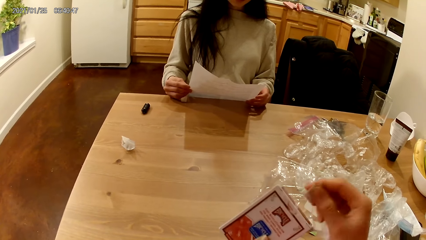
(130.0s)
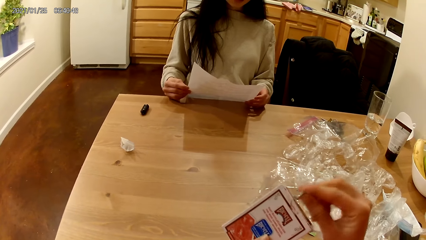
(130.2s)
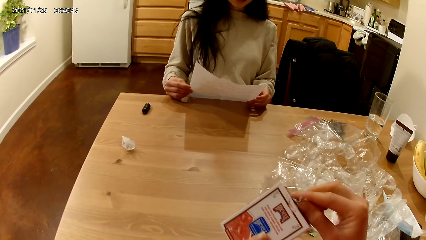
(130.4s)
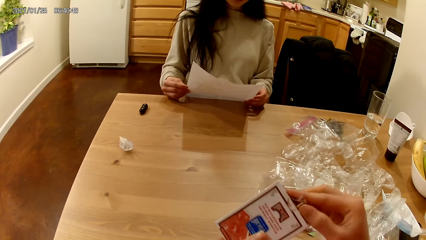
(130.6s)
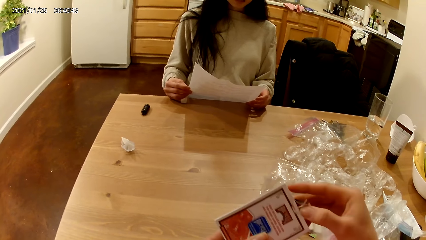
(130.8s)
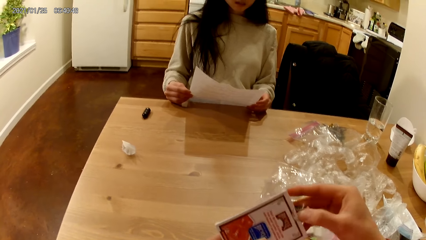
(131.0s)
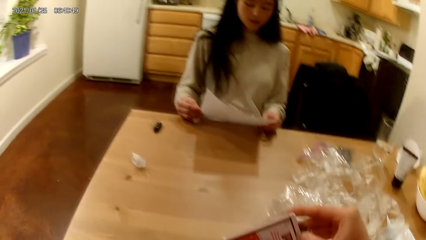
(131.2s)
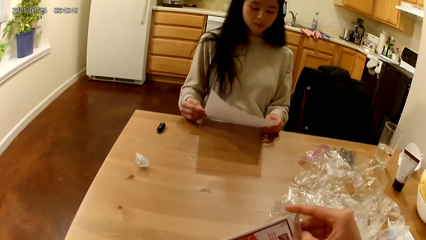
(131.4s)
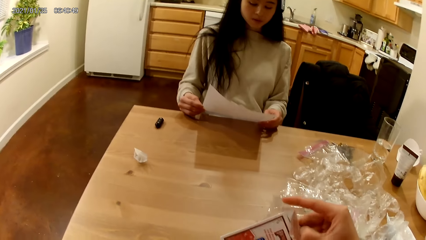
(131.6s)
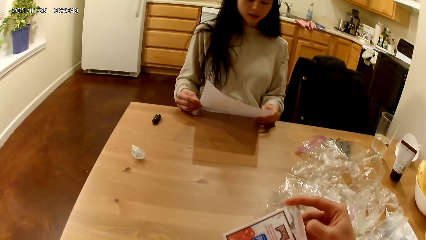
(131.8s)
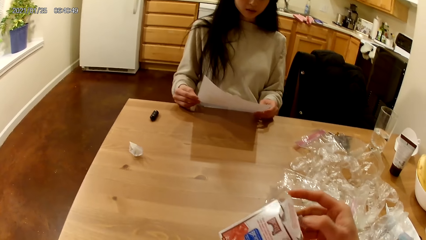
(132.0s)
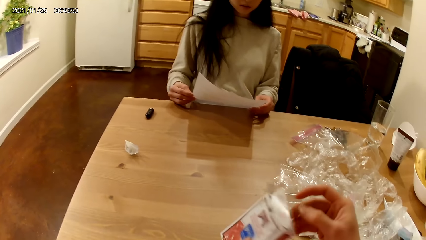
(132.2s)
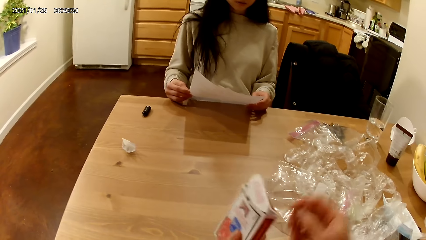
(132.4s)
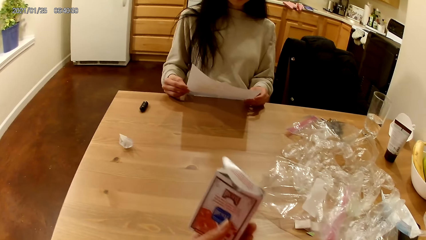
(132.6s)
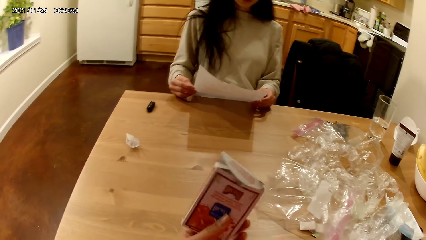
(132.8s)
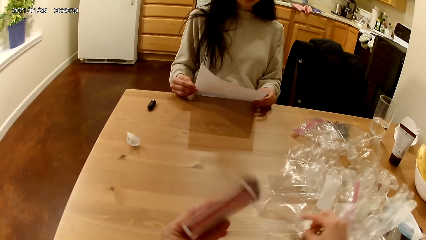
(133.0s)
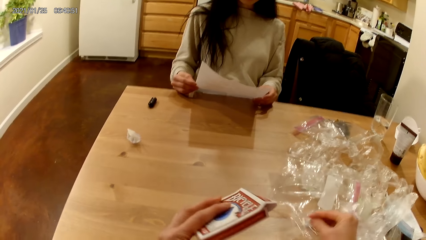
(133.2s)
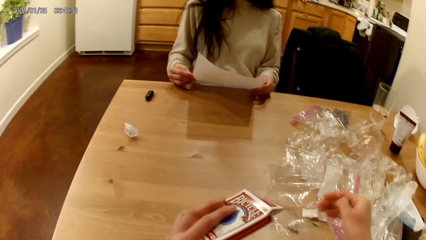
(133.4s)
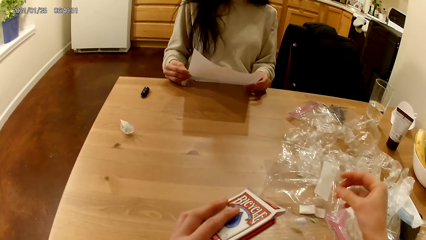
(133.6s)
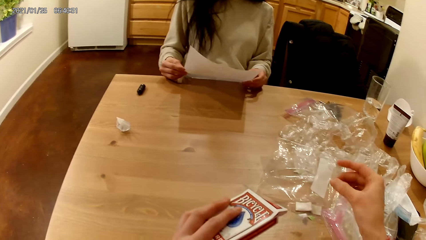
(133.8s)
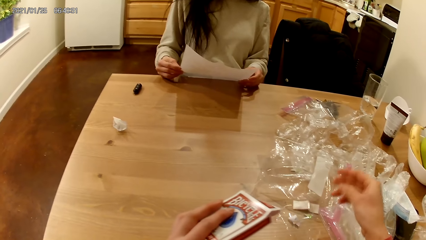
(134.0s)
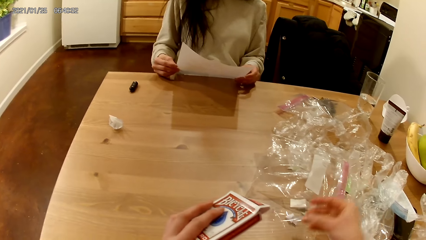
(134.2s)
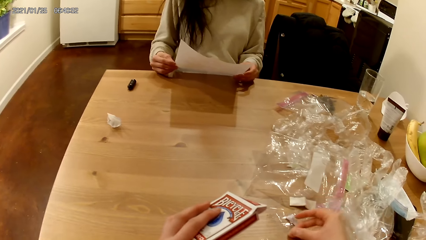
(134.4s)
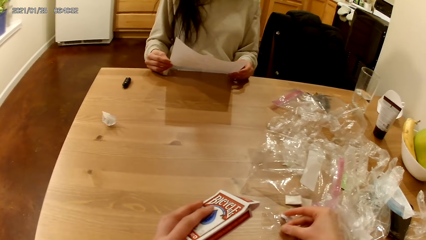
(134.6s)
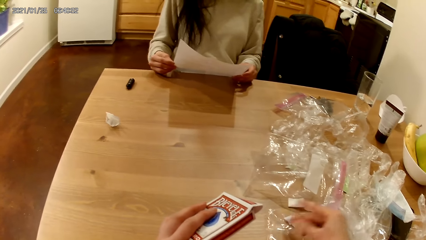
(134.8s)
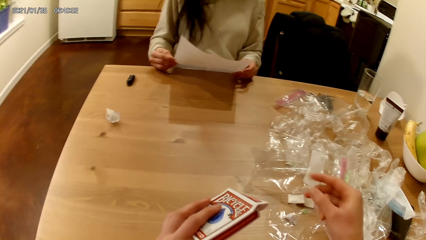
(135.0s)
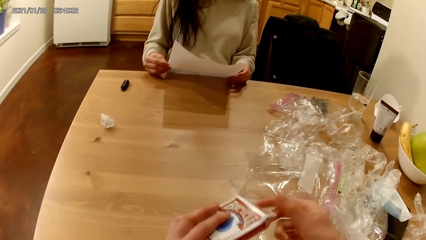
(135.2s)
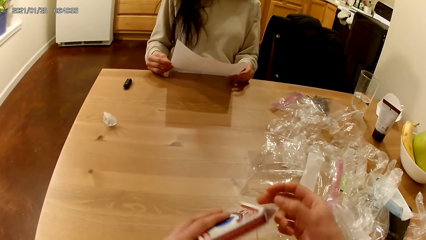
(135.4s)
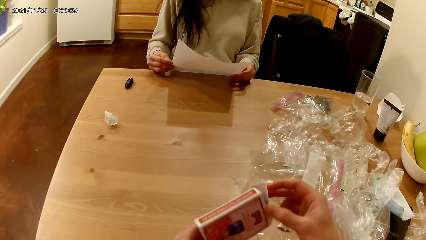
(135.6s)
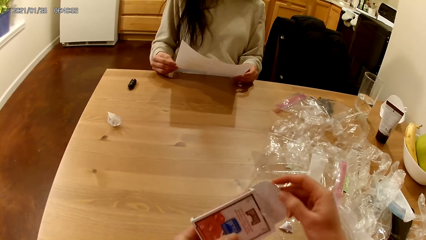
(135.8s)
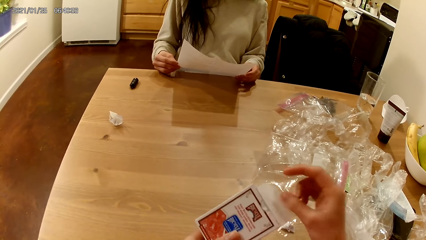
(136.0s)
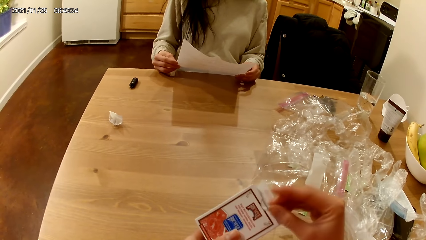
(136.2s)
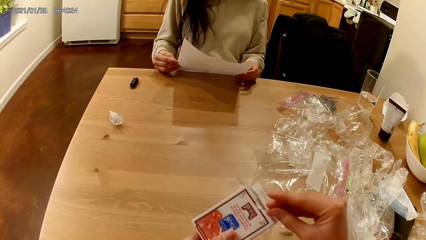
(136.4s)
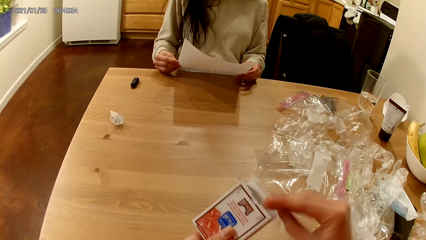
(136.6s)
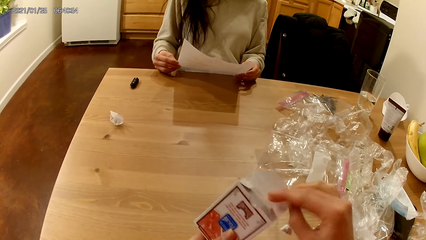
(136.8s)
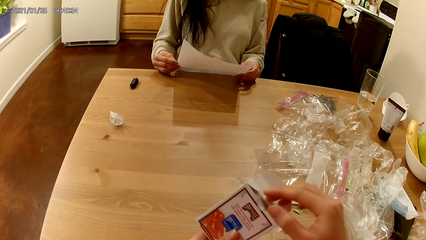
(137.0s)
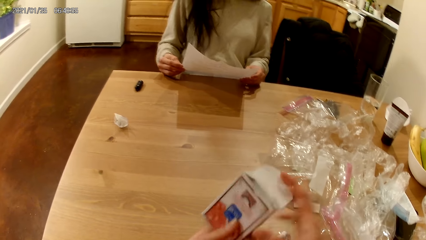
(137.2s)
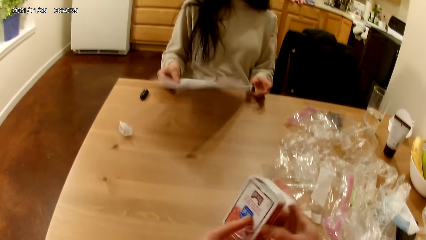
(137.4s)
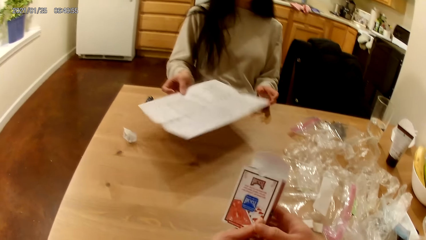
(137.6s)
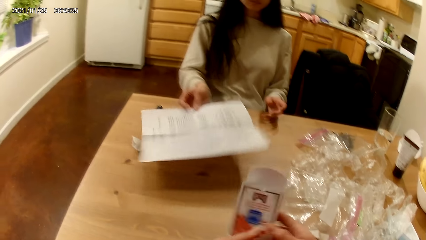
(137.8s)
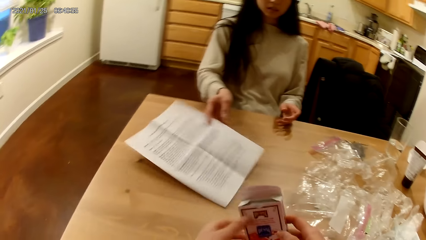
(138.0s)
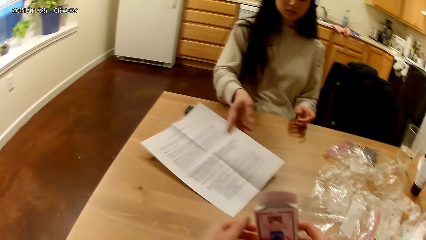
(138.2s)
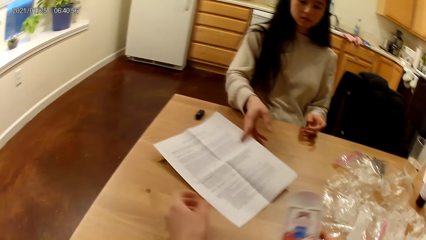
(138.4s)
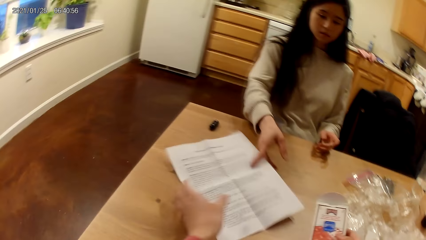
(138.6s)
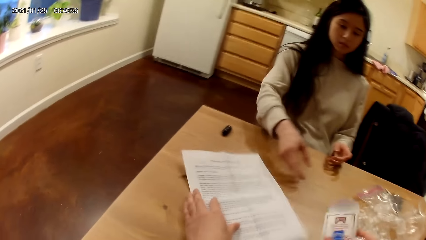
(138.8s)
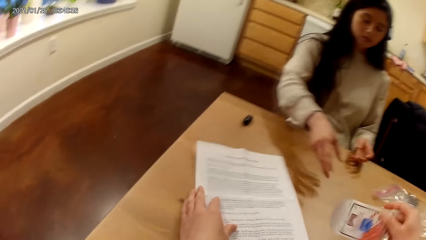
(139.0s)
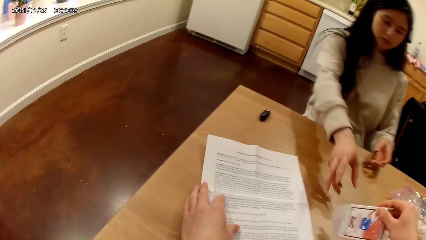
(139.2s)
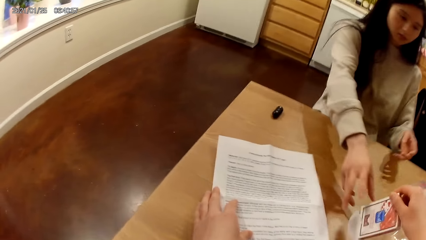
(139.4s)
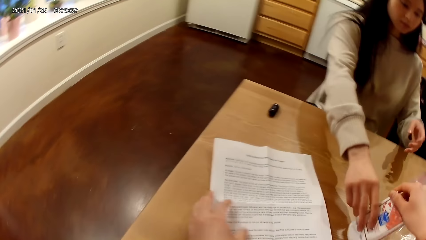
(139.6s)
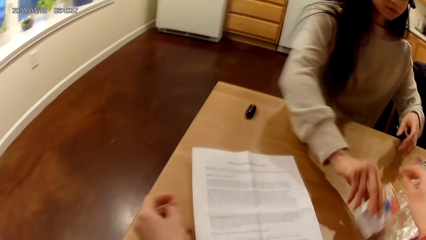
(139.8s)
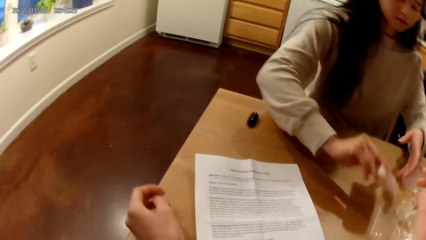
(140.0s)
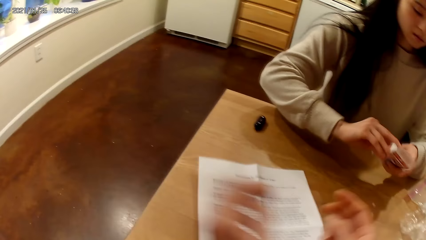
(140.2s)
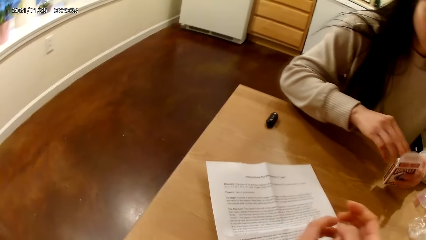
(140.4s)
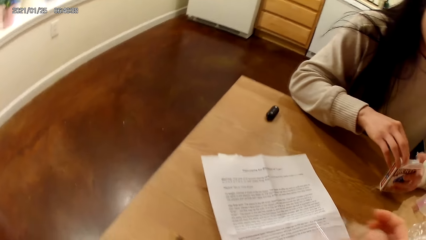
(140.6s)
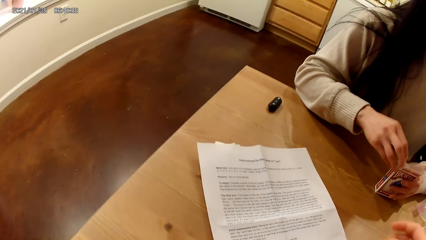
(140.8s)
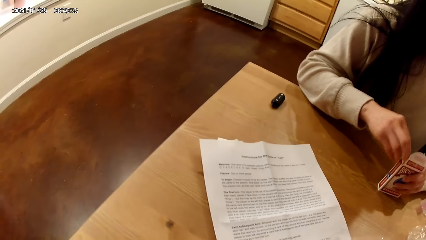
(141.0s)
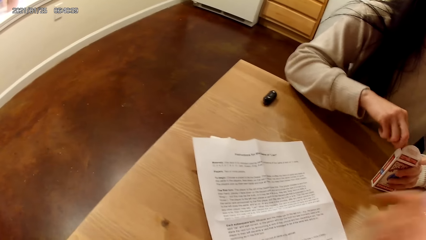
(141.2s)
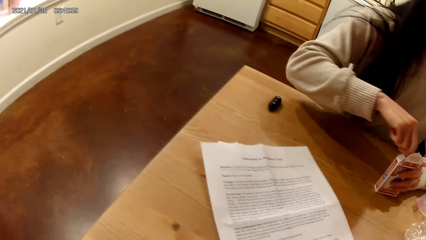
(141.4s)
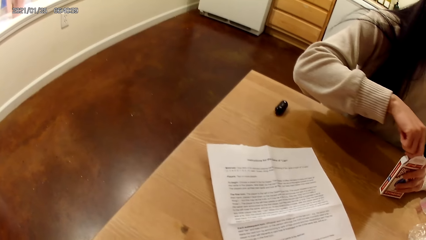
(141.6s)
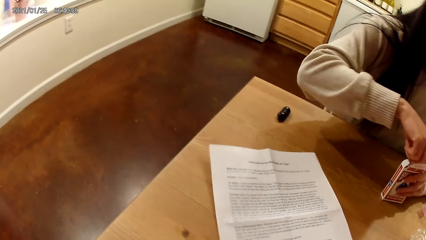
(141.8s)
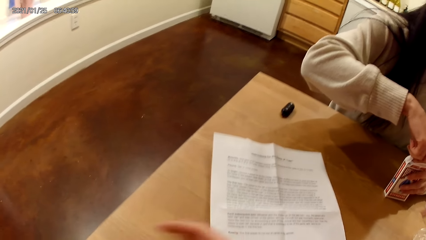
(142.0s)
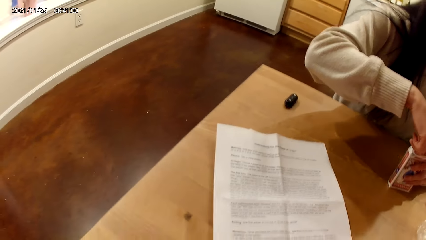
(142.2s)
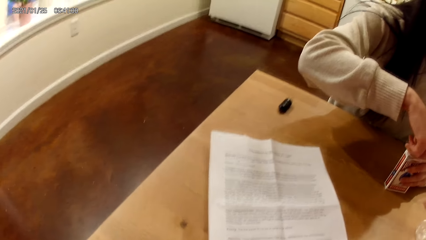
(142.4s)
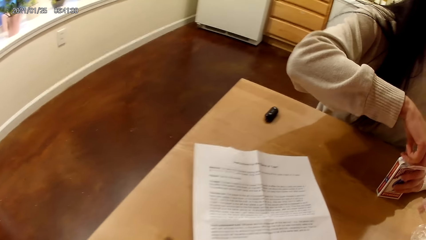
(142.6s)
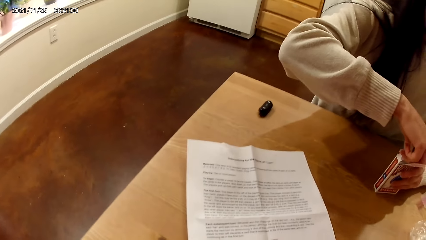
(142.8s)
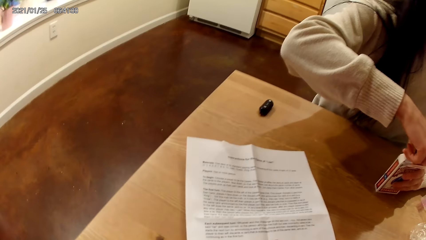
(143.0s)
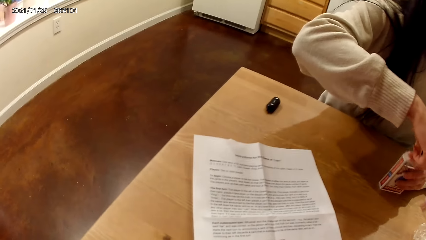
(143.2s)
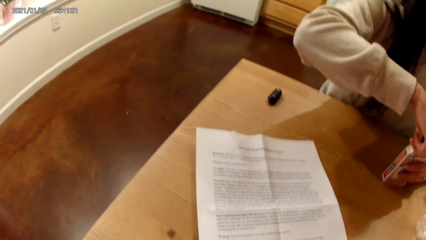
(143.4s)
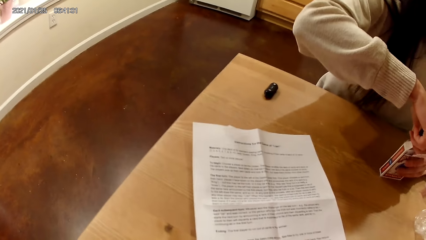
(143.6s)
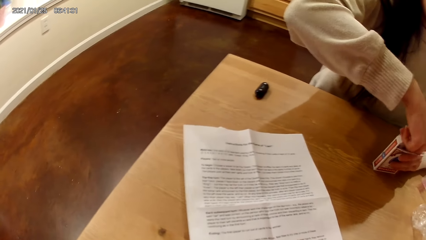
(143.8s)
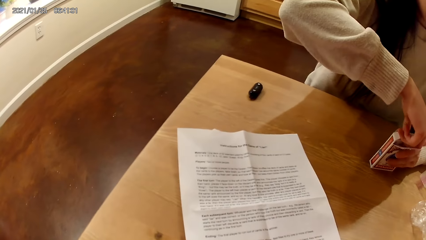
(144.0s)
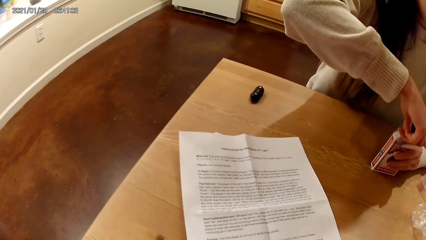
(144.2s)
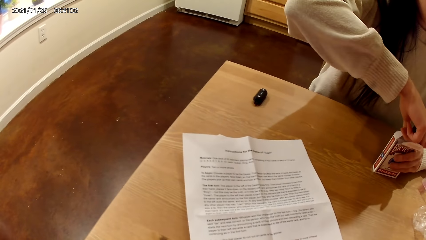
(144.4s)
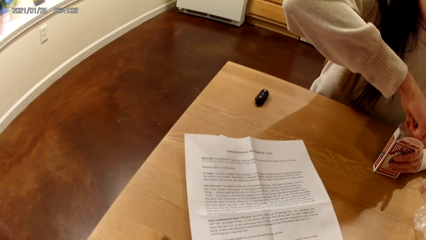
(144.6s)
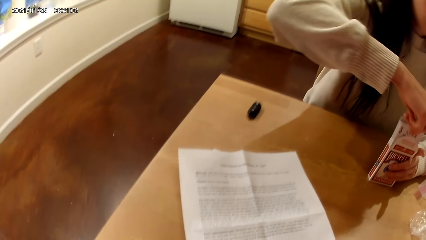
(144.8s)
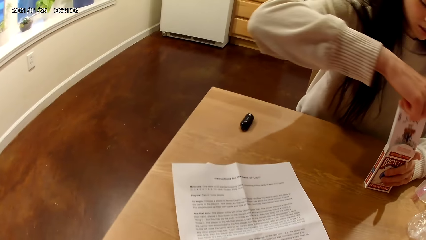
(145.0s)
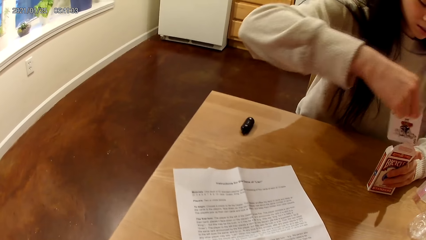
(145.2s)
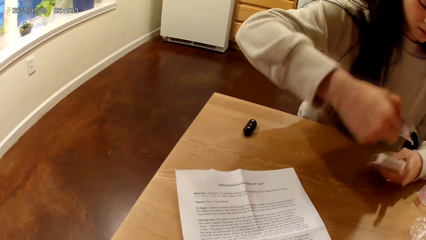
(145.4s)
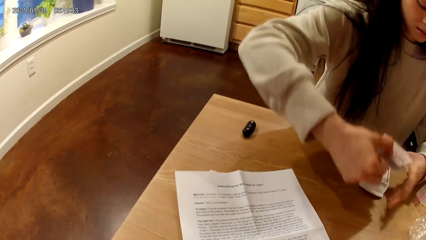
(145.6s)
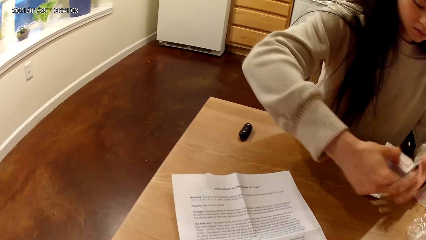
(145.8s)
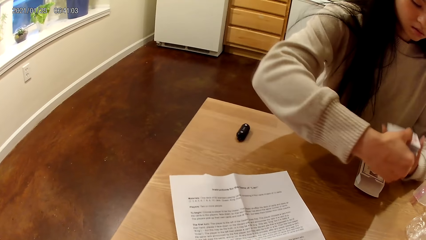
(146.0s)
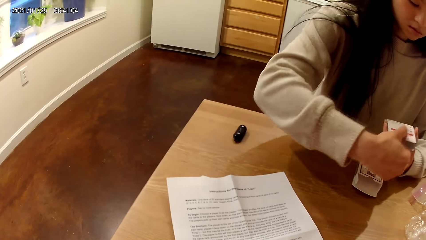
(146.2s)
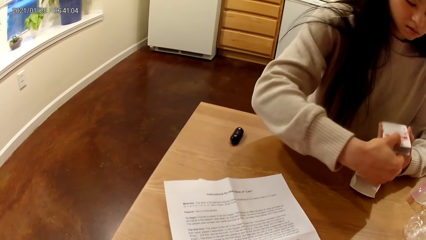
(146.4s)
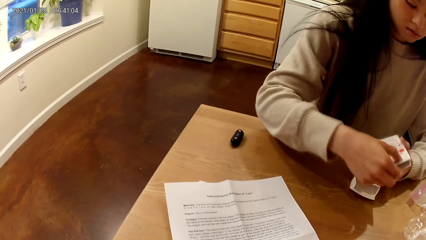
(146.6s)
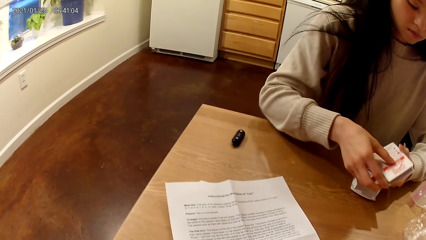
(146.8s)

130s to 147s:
The camera wearer opens the pack of playing cards with her right hand. She drops the seal on the cellophane nylon on the table with her right hand. She opens the pack of playing cards with her right hand. A woman holds the piece of paper with her right hand. The woman drops the piece of paper in her right hand on the table and touches the table with her left hand. The camera wearer holds the pack of playing cards in both hands. She holds the pack of playing cards with her right hand. She picks up the paper. She touches the piece of paper on the table. She passes the pack of playing cards in her right hand to the woman. The woman takes the pack of playing cards with her right hand. The camera wearer removes her left hand from the piece of paper on the table. She stares around. The woman holds the pack of playing cards with both hands. The camera wearer clasps both hands. The woman holds the pack of playing cards on the table with her left hand. The woman takes a deck of playing cards from the pack of playing cards with her right hand. The woman drops the empty pack of playing cards on the table with her left hand and holds the deck of playing cards with both hands.
